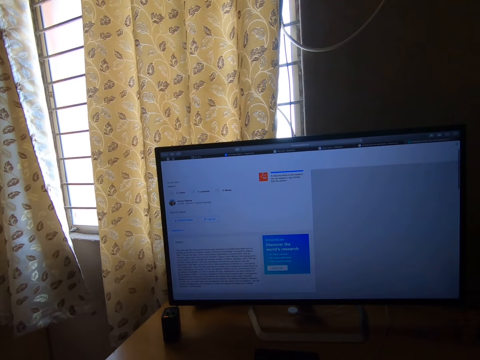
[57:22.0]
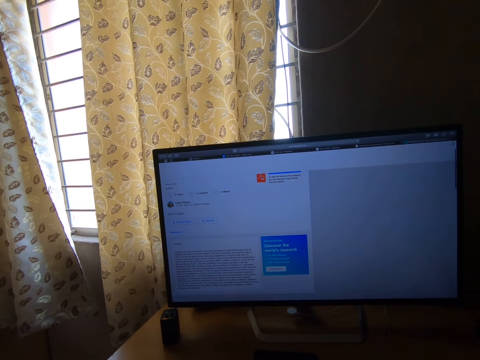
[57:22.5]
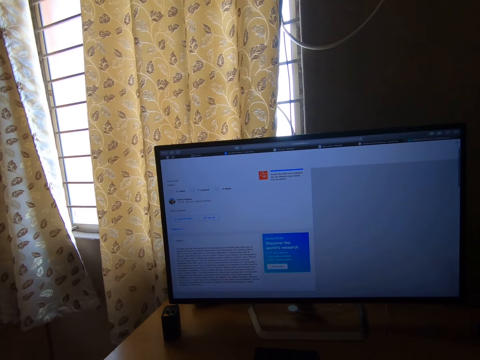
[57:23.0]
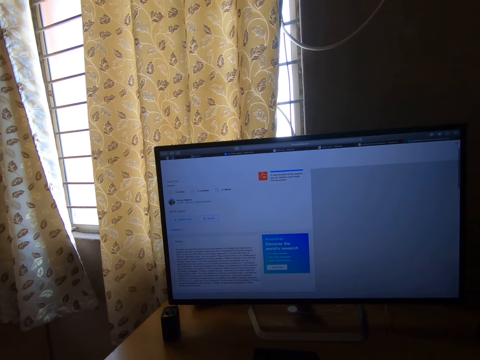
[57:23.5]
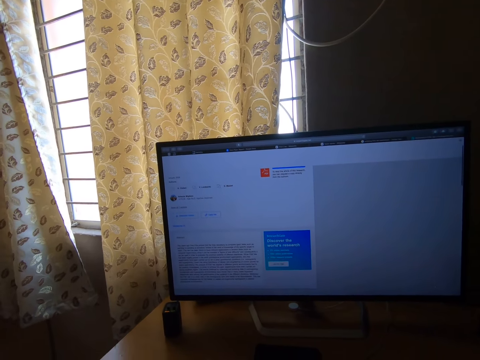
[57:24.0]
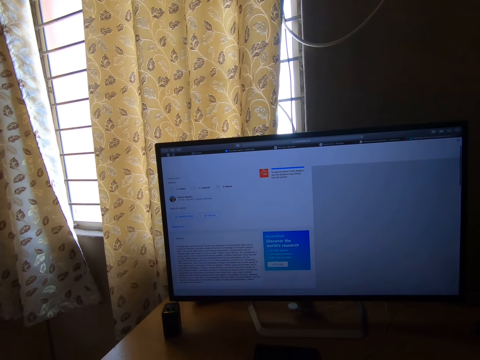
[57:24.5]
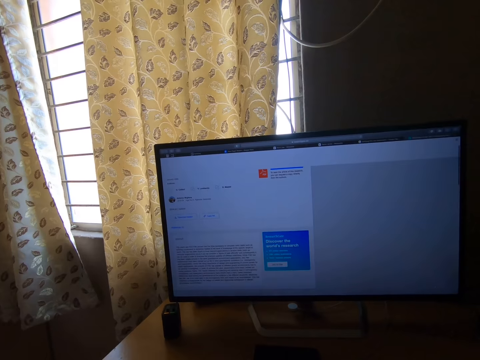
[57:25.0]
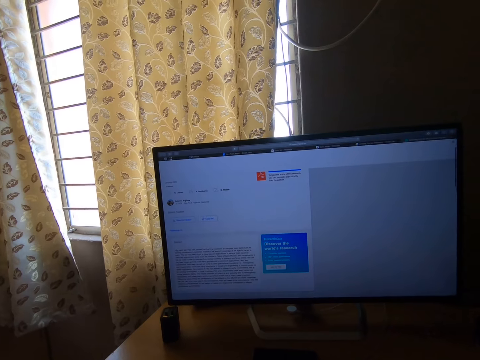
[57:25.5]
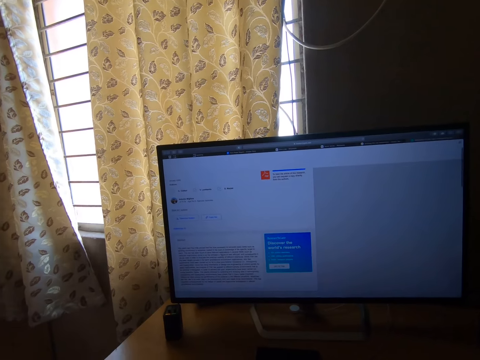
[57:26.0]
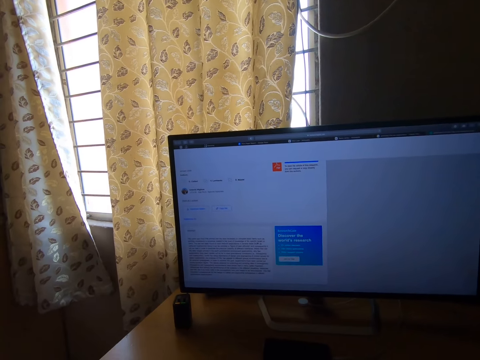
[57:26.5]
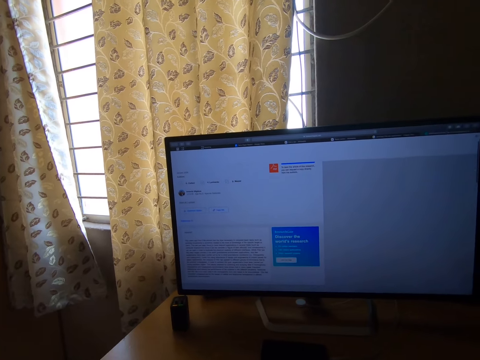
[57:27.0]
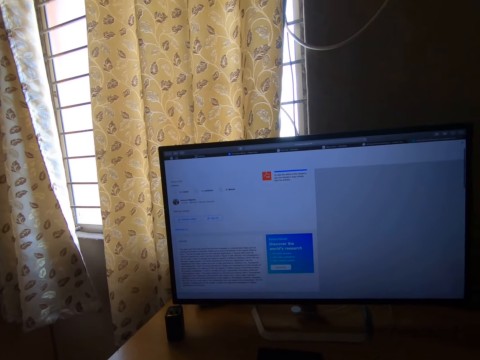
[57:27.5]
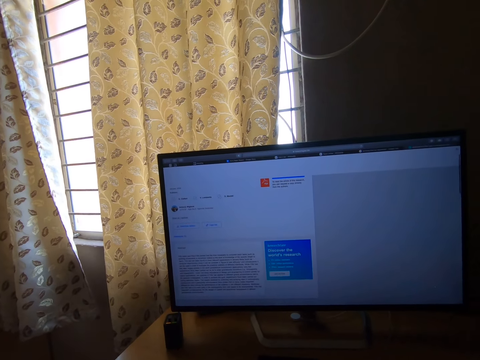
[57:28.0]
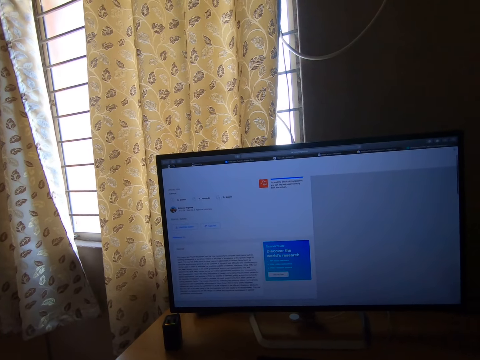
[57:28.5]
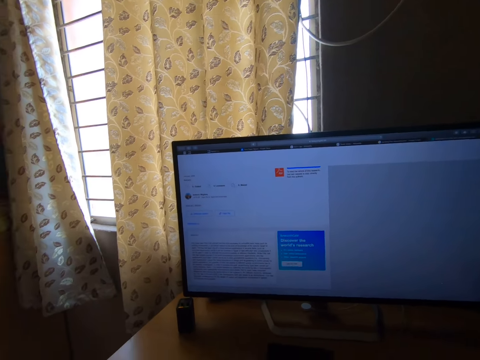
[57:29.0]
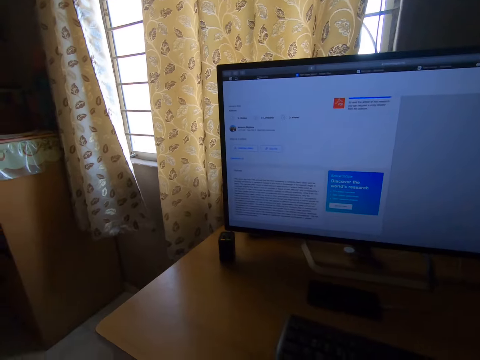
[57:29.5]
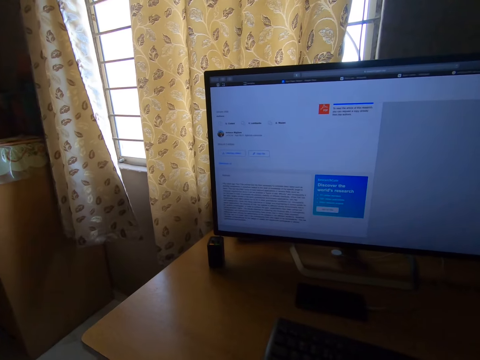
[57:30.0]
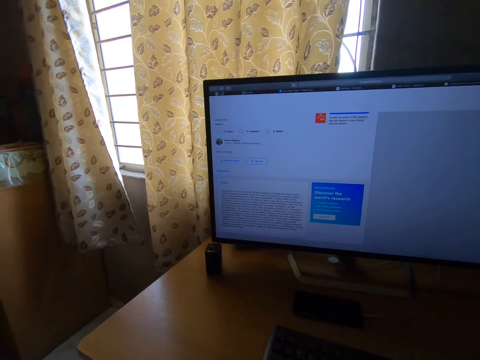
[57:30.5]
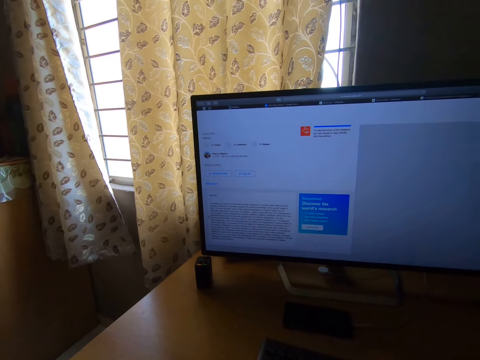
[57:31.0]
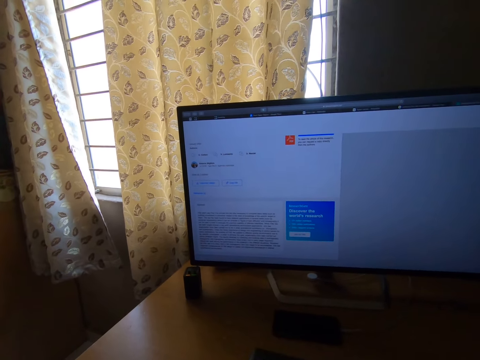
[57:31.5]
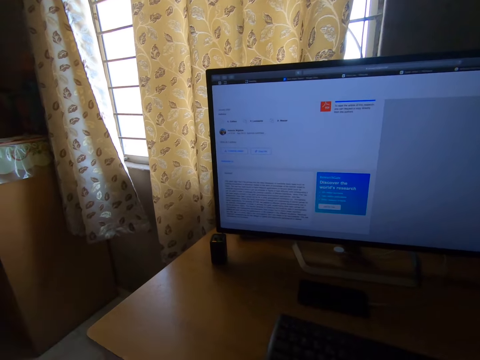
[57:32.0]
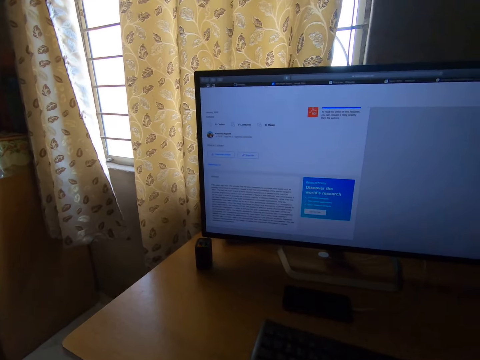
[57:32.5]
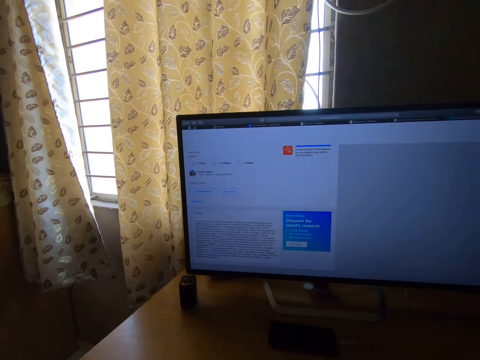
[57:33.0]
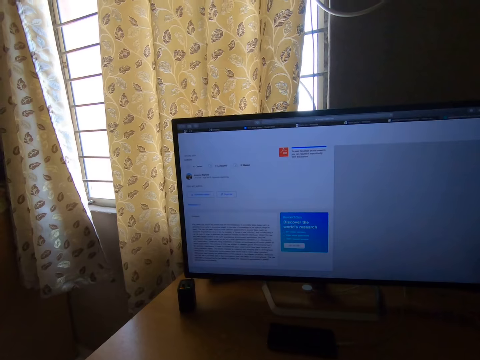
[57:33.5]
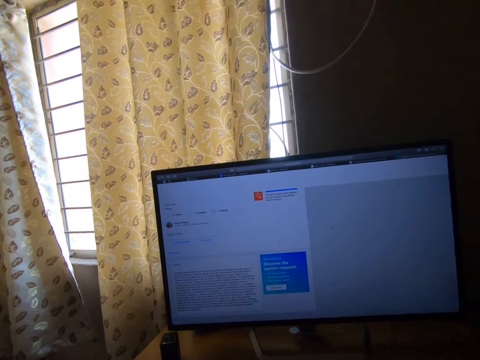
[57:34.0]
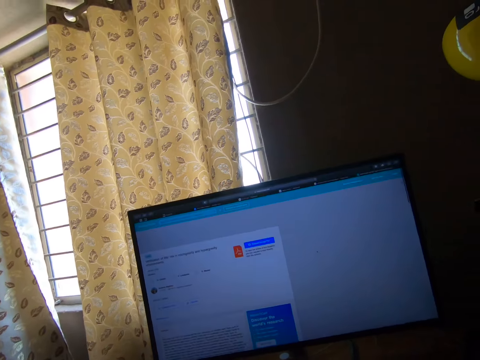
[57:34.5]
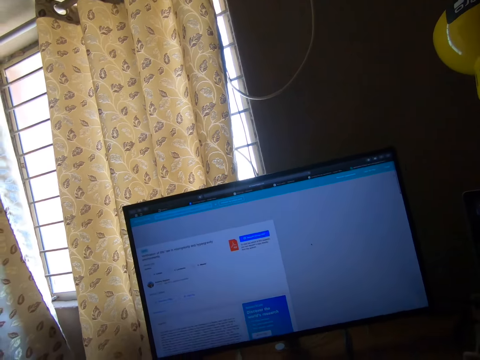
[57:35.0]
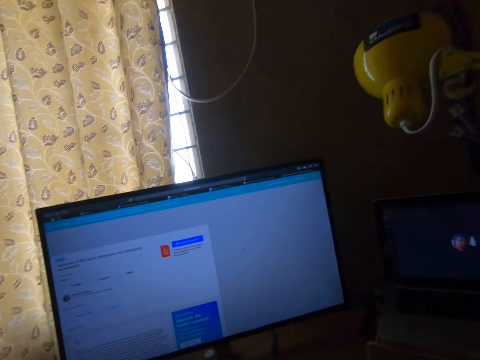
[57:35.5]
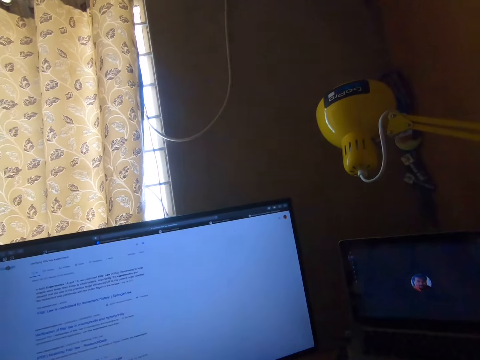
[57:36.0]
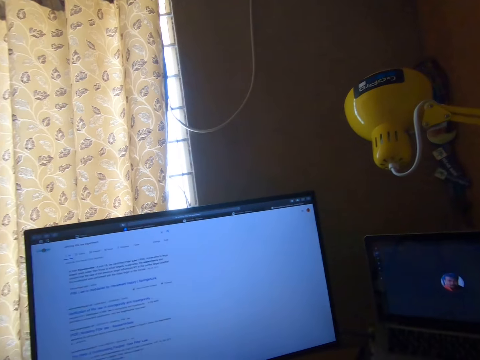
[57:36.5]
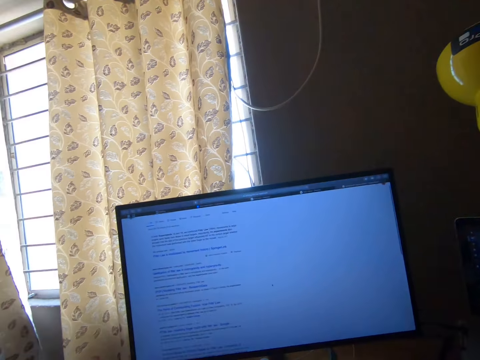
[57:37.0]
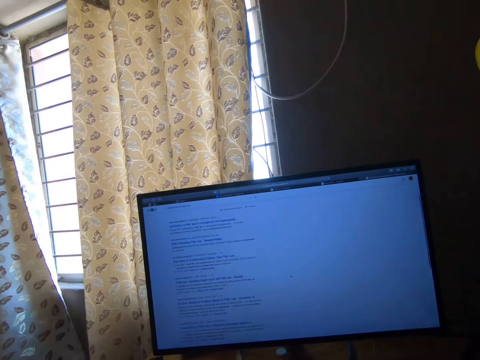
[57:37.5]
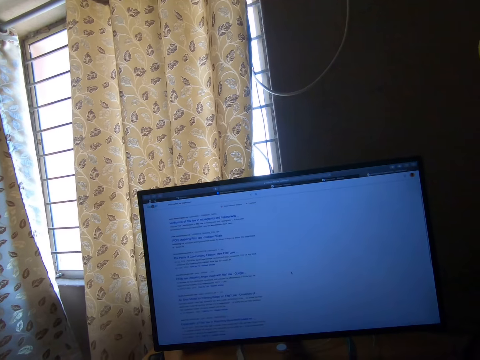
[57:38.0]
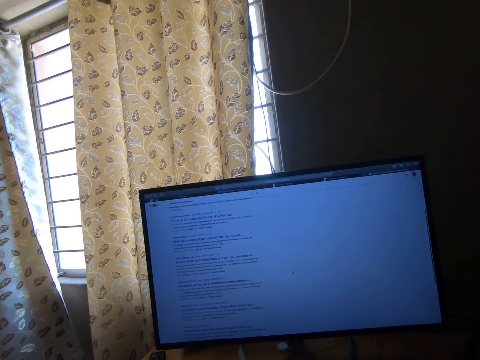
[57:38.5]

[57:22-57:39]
The camera wearer operates a screen. They look around the window area in a room. They operate the screen. They stare at the monitor. They type with the keyboard.

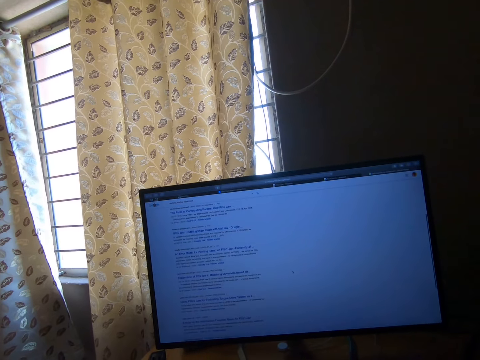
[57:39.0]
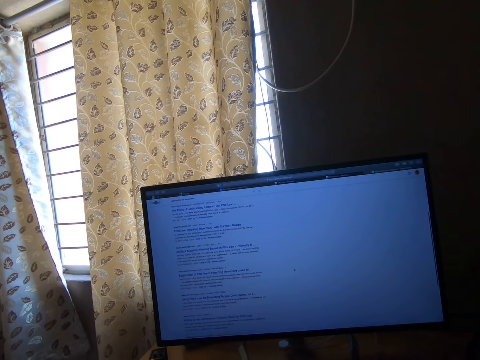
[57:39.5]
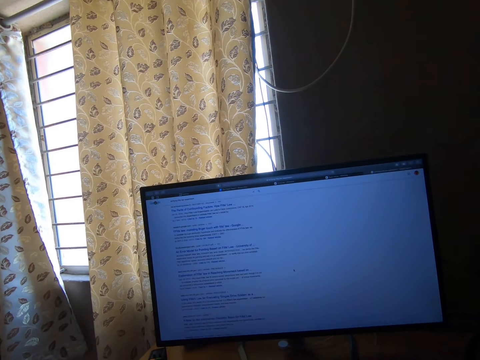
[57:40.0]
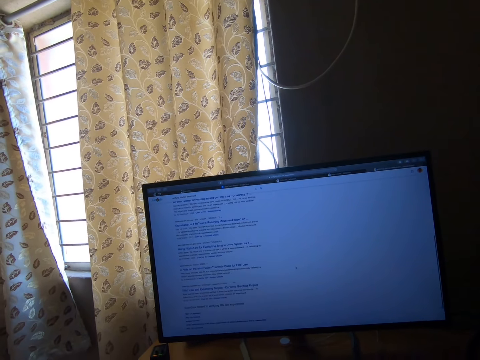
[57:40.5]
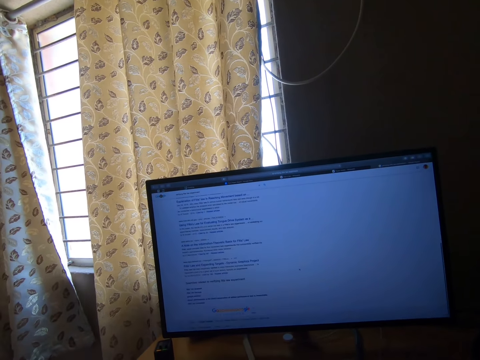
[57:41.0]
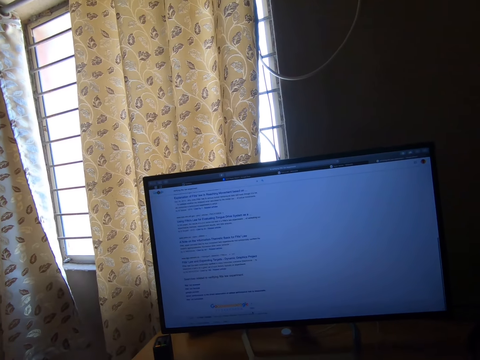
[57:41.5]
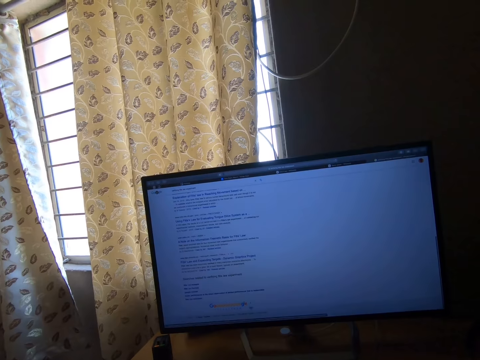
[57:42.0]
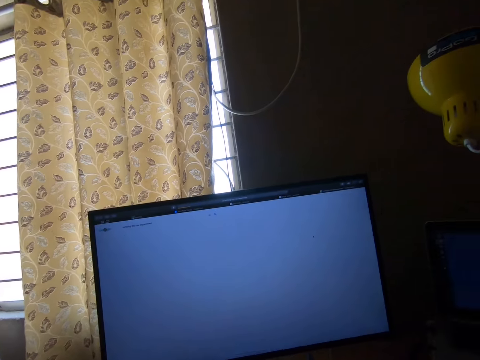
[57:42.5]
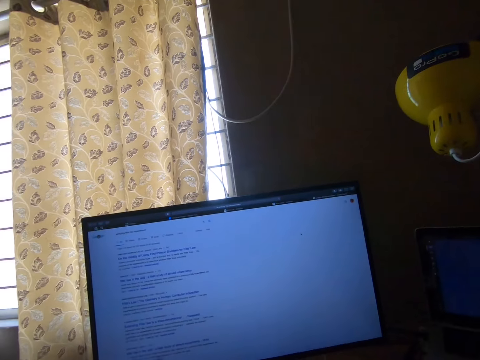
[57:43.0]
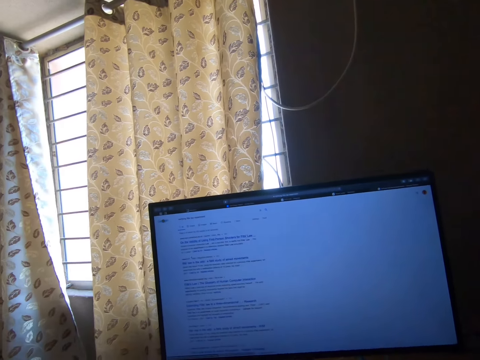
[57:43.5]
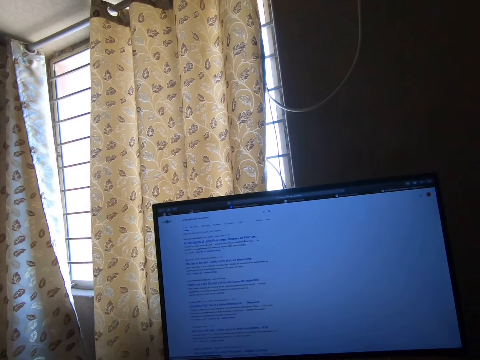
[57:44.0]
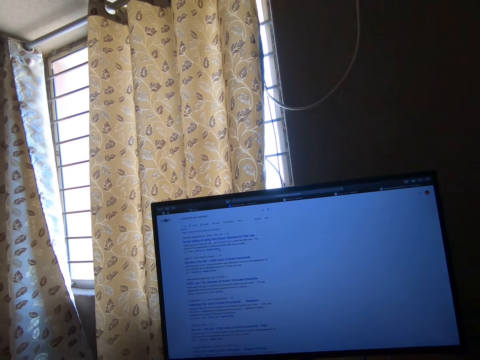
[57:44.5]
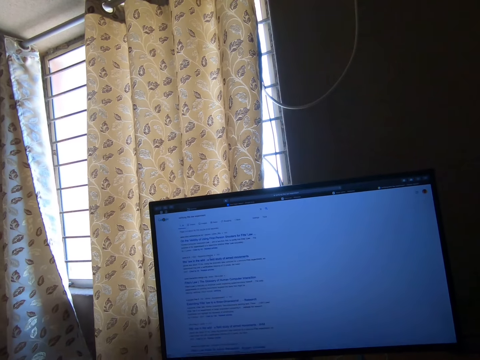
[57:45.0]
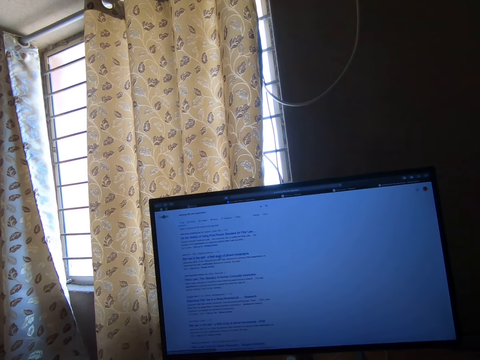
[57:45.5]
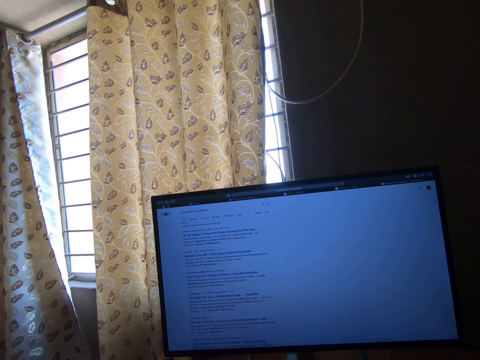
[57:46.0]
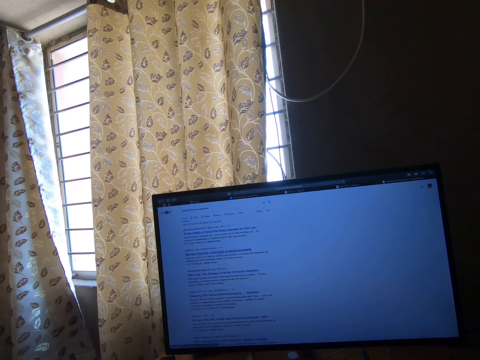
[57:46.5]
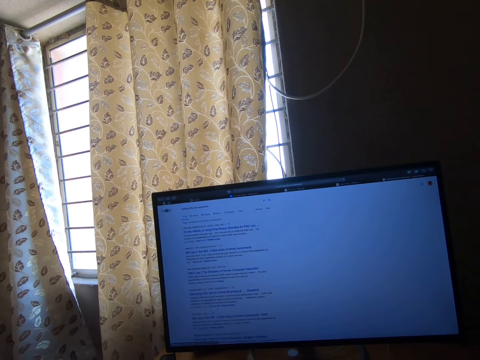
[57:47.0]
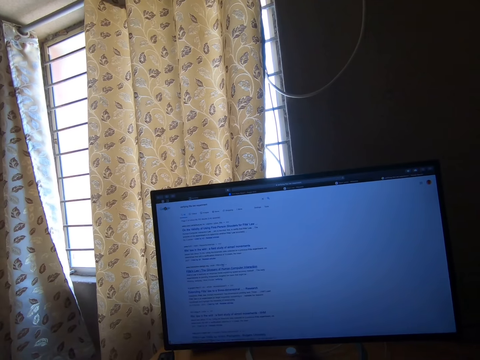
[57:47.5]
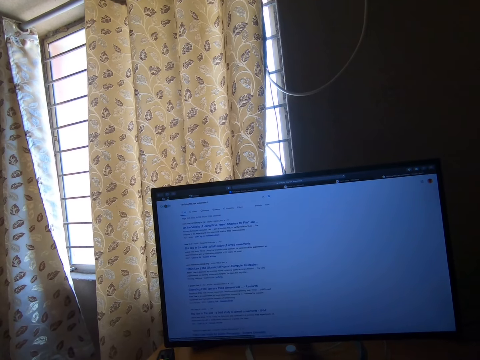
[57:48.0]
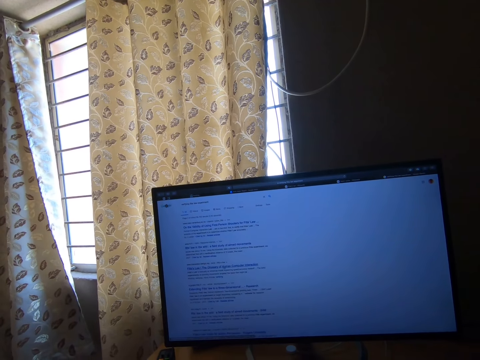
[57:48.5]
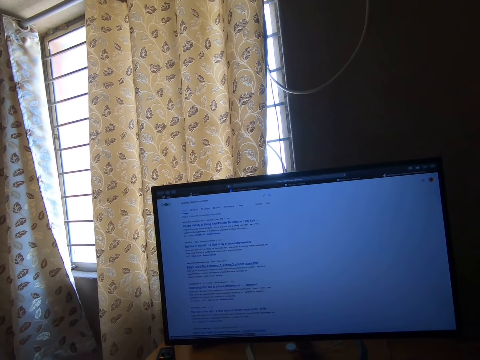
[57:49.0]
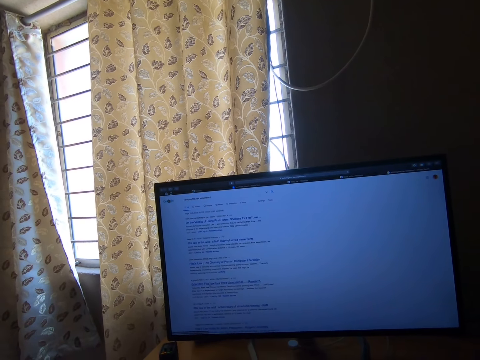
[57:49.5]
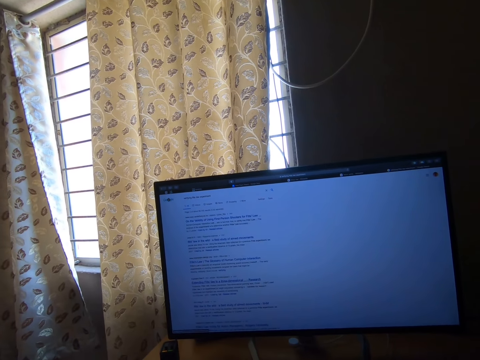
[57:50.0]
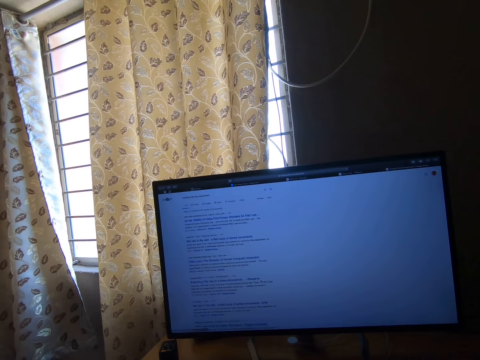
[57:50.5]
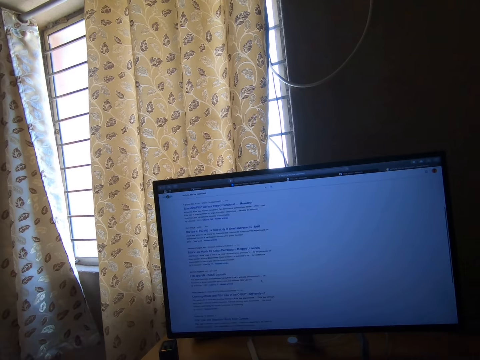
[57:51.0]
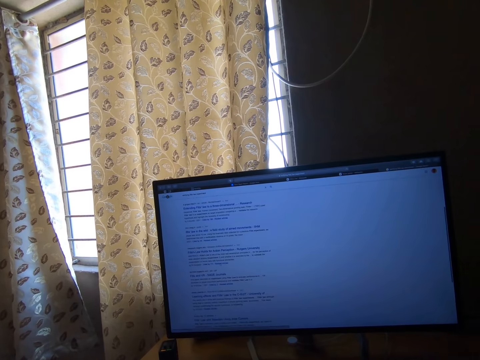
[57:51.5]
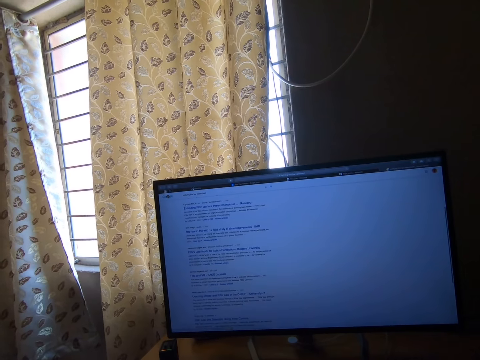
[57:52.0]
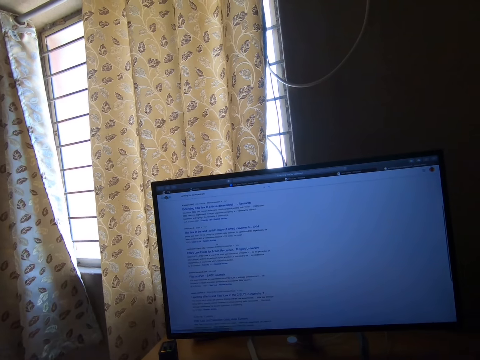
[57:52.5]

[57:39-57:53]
The camera wearer operates a screen. They stare at the monitor. They operate the screen.
